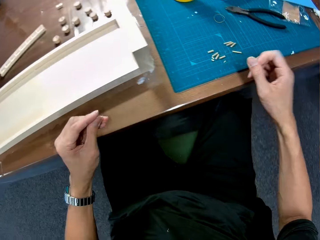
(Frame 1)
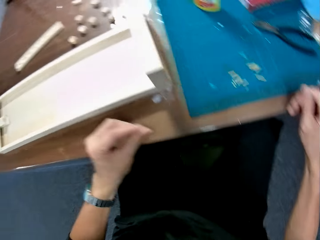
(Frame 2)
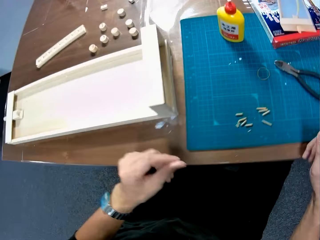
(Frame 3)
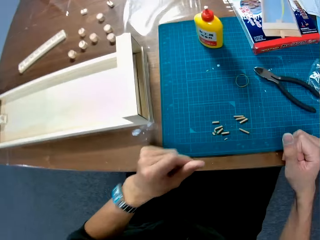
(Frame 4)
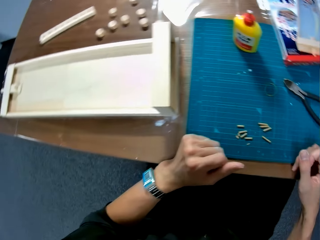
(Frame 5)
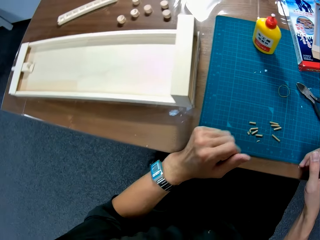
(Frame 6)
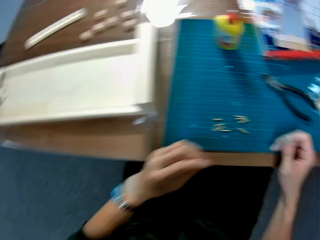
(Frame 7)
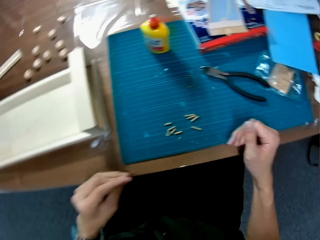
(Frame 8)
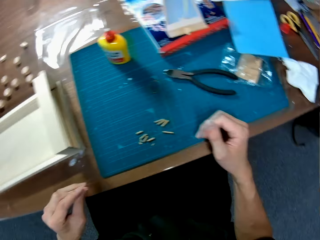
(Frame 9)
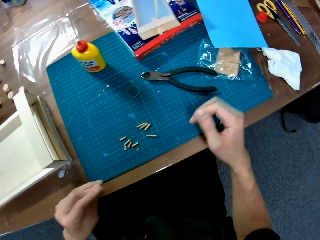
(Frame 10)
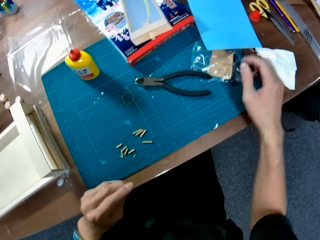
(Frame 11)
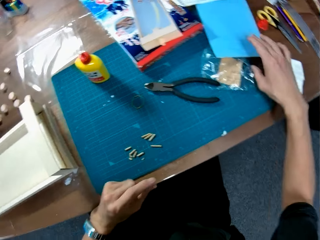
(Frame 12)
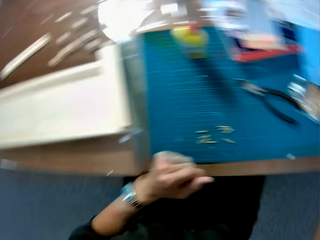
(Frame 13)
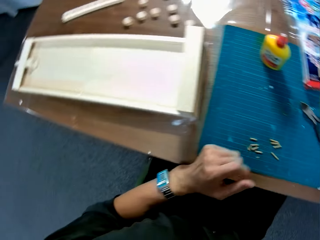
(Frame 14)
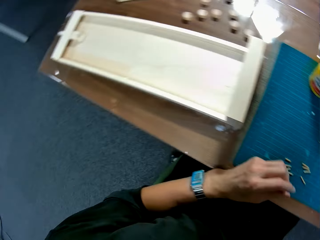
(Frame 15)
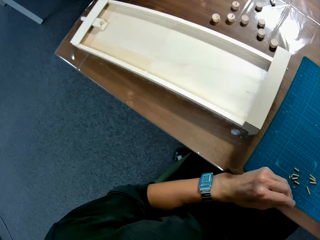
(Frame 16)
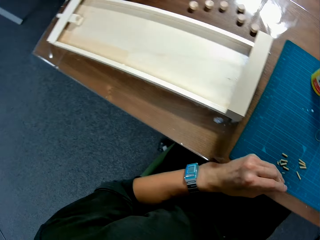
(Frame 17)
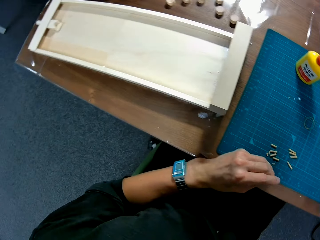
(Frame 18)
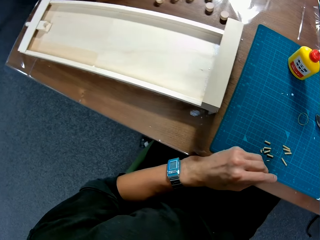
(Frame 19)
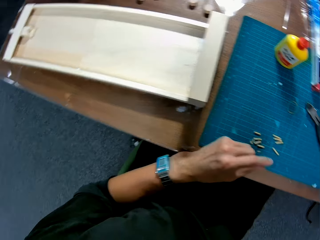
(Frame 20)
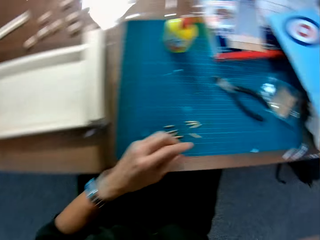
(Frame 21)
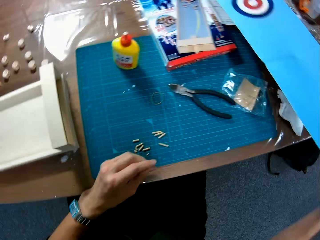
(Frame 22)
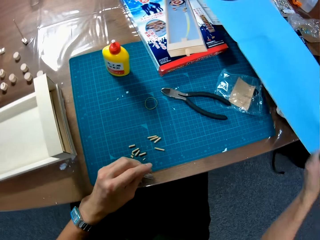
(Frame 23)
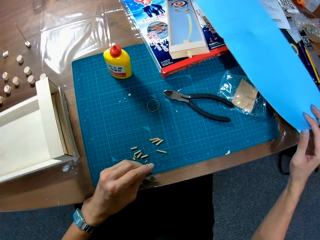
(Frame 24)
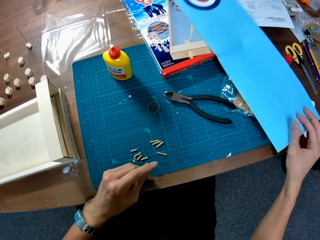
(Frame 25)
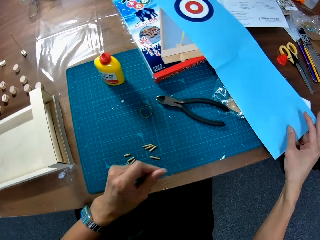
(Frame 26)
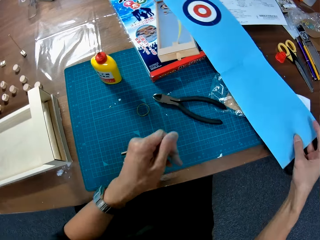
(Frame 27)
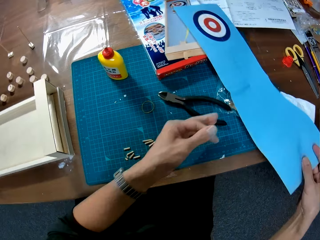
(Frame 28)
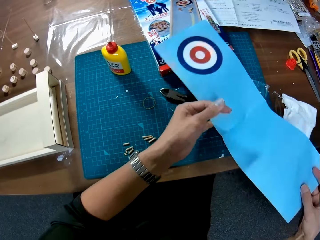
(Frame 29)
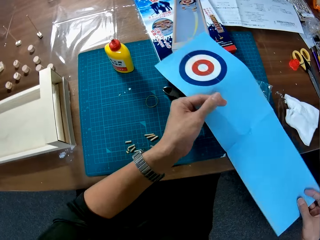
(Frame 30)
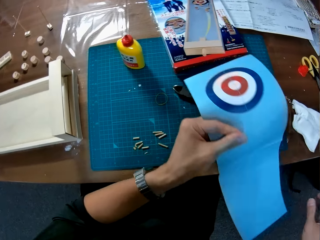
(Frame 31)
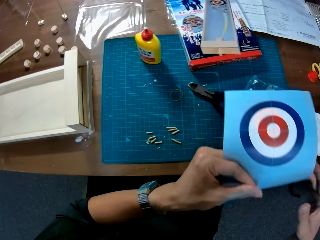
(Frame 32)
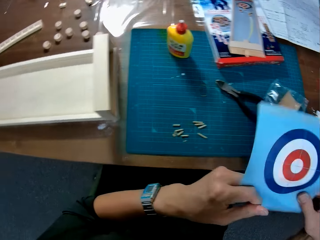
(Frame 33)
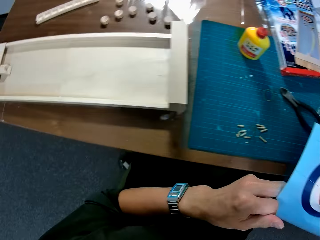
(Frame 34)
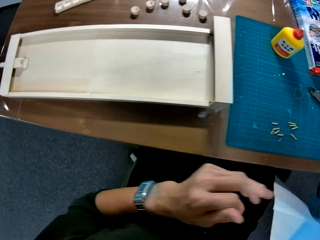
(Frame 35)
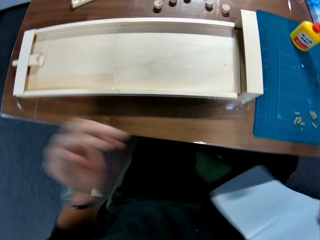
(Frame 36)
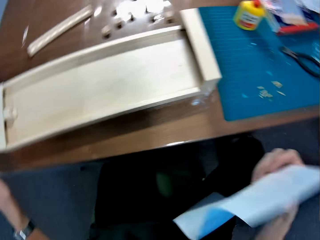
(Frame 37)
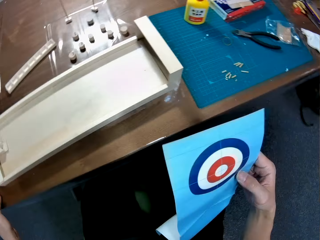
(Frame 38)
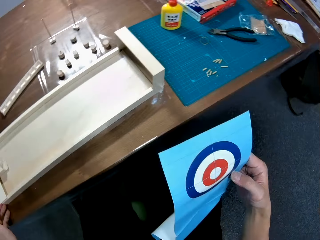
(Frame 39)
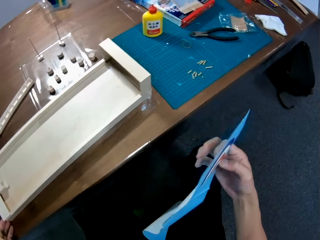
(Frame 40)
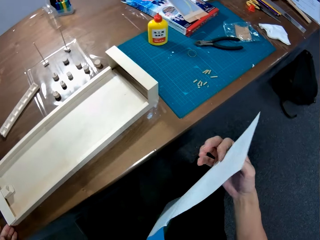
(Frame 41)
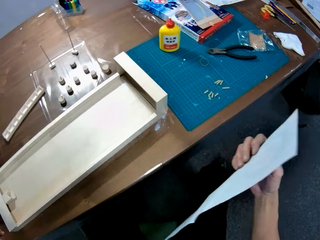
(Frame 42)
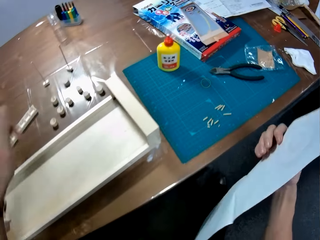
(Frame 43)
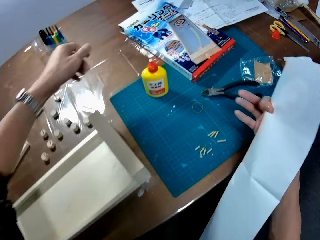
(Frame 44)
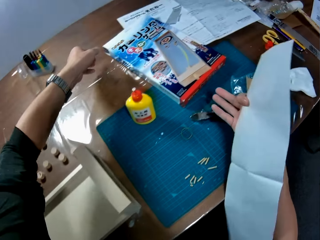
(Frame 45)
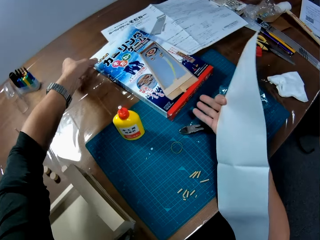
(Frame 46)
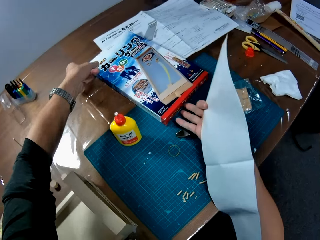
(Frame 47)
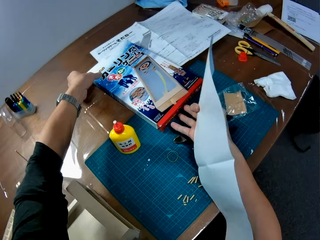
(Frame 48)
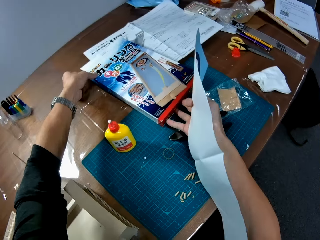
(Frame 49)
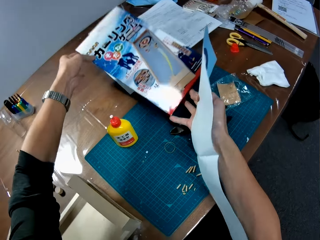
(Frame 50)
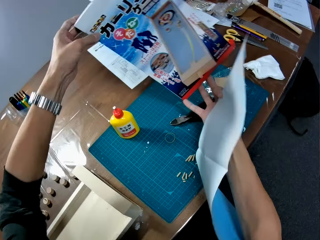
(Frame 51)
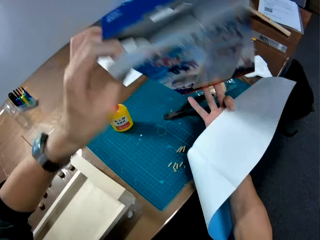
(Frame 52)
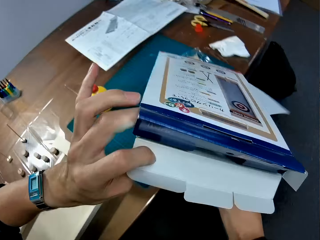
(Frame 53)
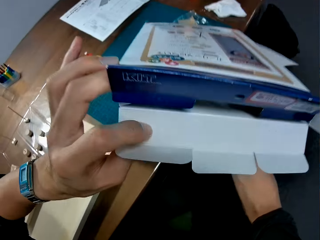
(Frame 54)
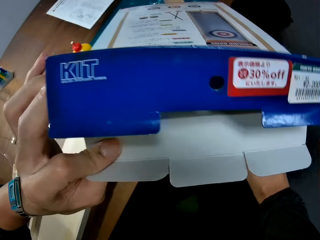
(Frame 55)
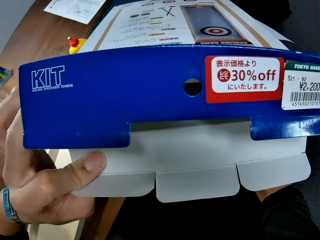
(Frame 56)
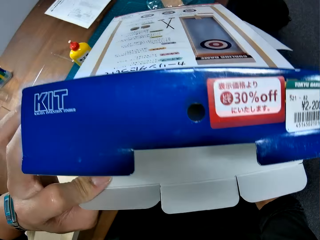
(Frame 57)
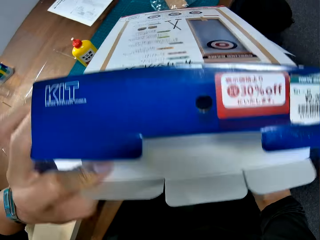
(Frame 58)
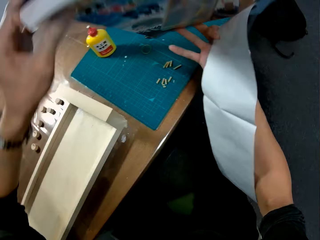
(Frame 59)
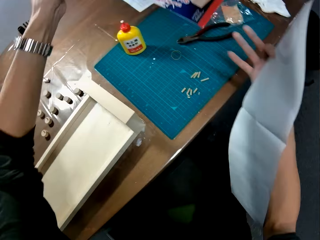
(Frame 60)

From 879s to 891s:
The camera wearer picks a manila paper or cardboard. They pick a carton or art box.

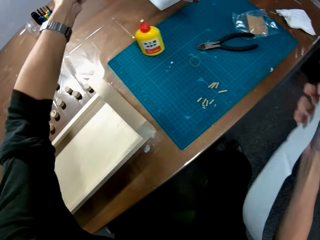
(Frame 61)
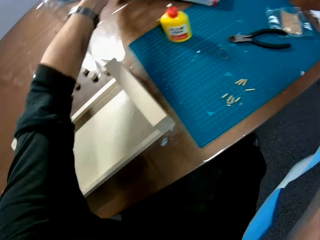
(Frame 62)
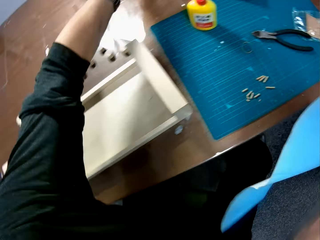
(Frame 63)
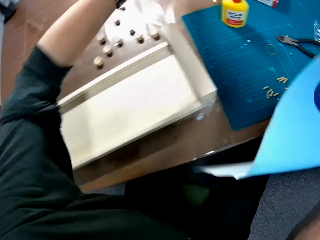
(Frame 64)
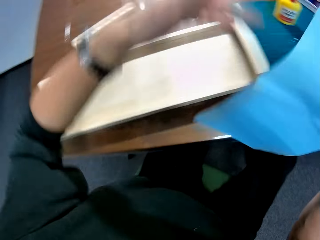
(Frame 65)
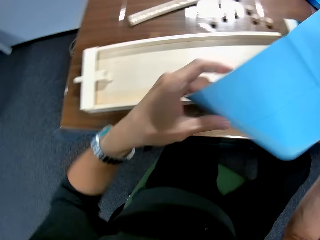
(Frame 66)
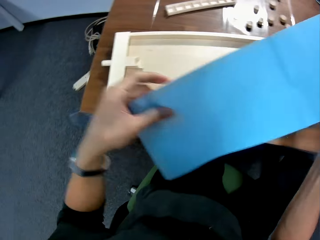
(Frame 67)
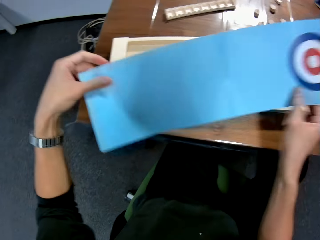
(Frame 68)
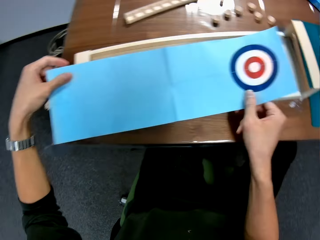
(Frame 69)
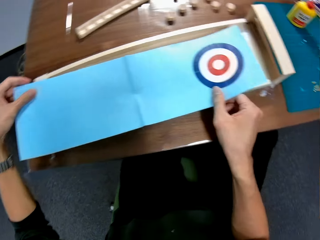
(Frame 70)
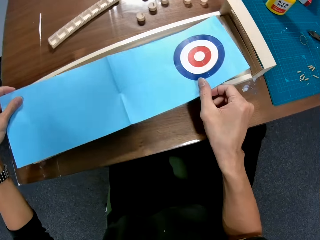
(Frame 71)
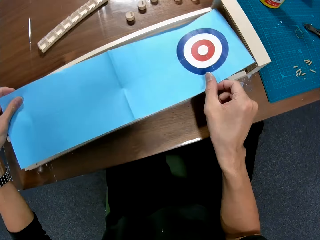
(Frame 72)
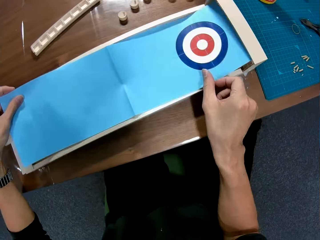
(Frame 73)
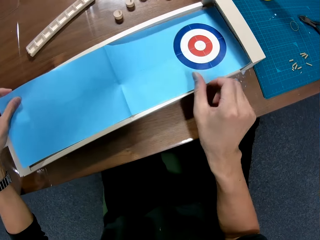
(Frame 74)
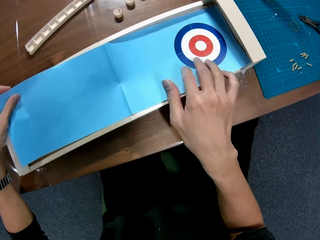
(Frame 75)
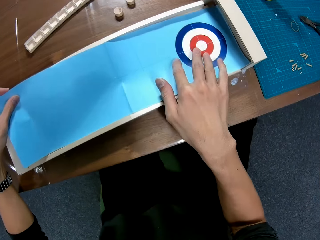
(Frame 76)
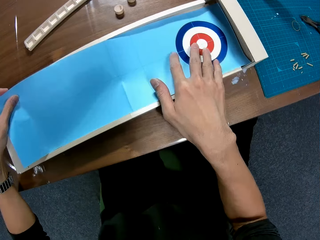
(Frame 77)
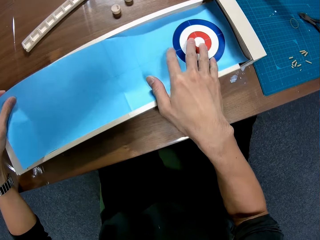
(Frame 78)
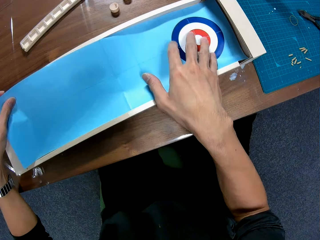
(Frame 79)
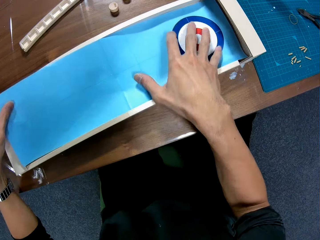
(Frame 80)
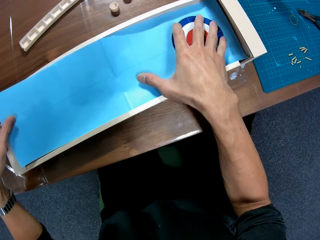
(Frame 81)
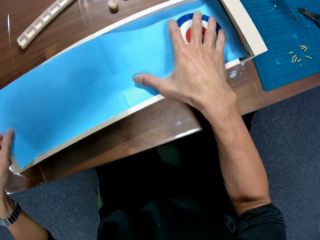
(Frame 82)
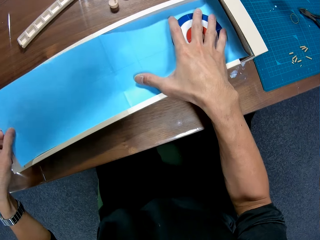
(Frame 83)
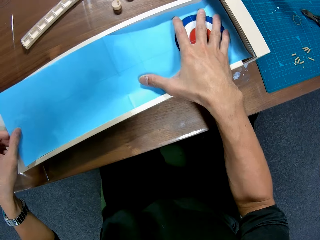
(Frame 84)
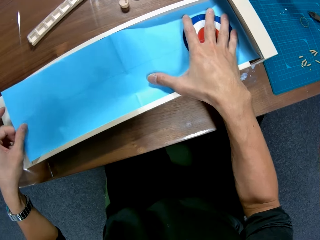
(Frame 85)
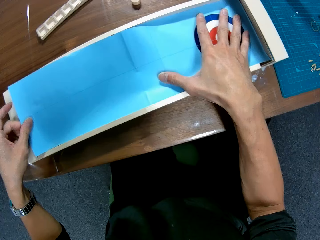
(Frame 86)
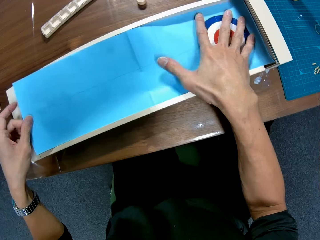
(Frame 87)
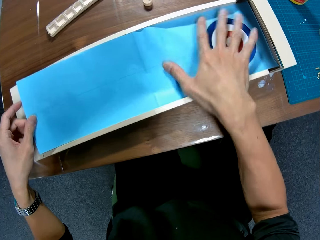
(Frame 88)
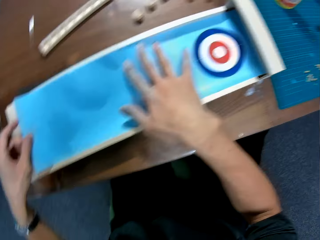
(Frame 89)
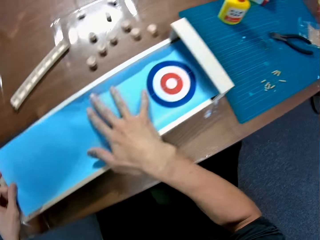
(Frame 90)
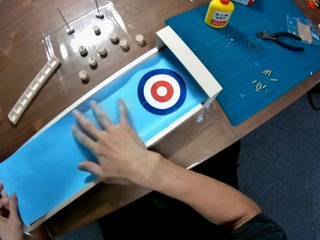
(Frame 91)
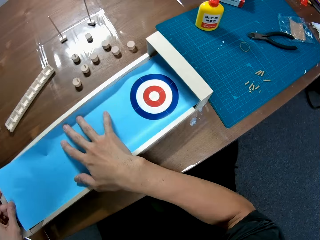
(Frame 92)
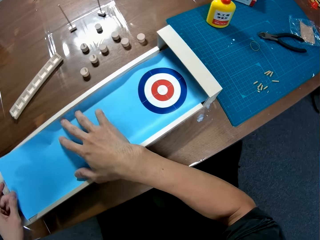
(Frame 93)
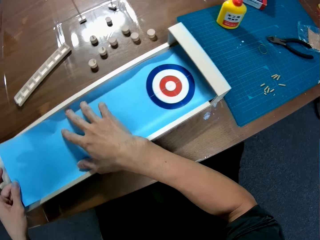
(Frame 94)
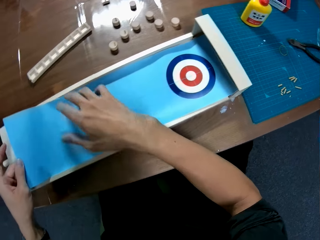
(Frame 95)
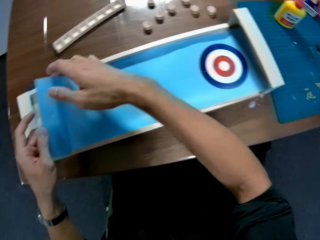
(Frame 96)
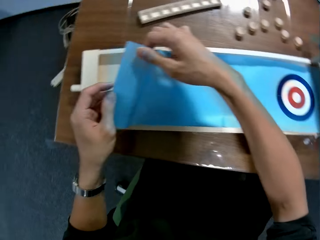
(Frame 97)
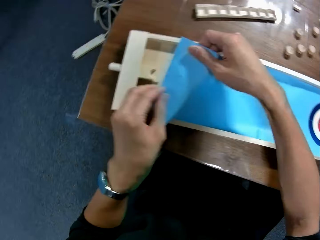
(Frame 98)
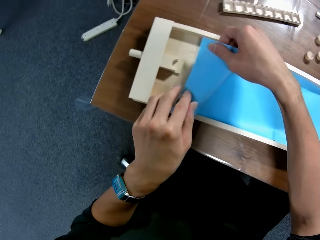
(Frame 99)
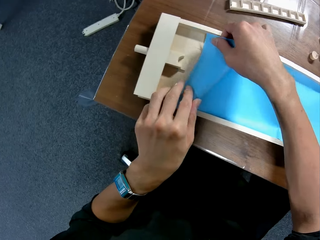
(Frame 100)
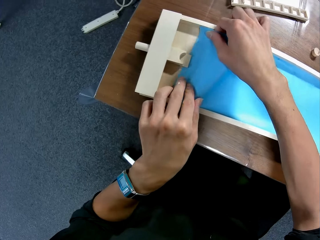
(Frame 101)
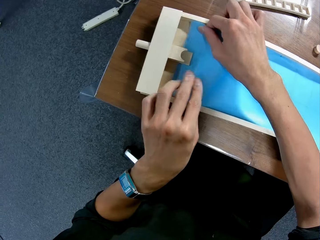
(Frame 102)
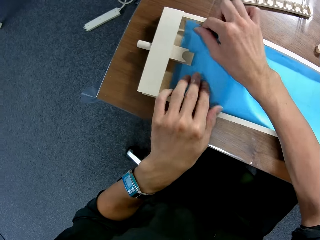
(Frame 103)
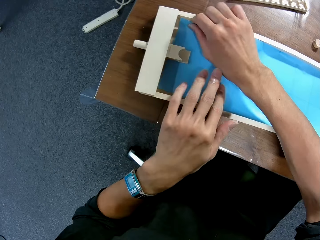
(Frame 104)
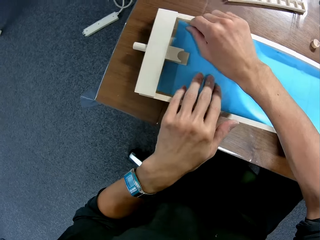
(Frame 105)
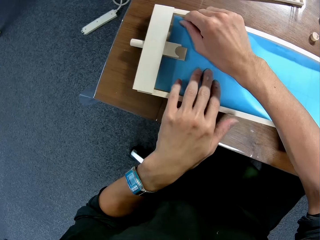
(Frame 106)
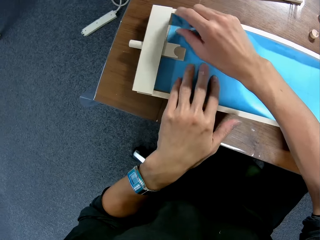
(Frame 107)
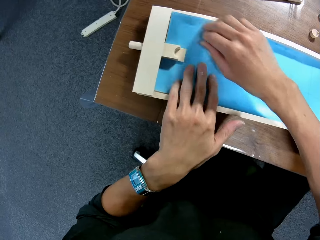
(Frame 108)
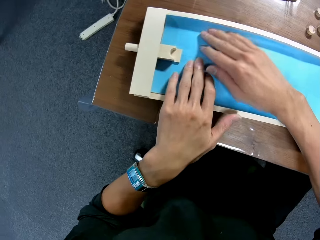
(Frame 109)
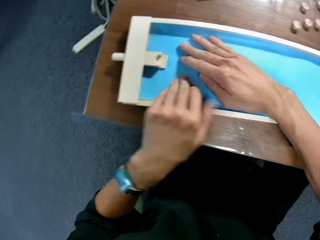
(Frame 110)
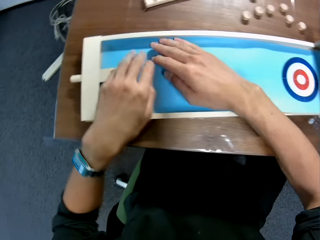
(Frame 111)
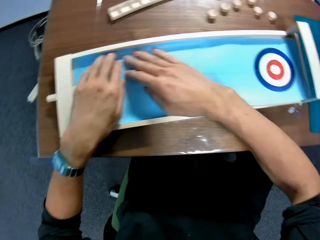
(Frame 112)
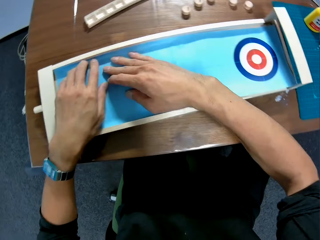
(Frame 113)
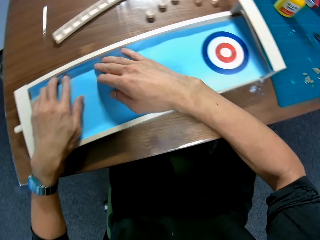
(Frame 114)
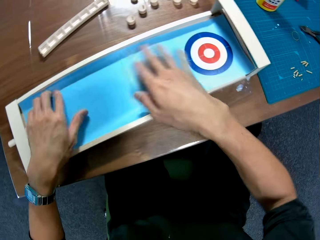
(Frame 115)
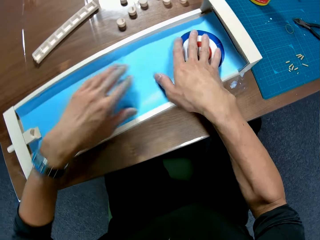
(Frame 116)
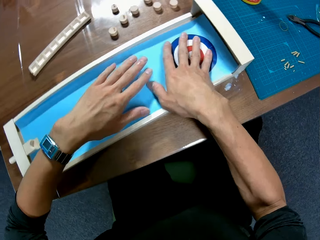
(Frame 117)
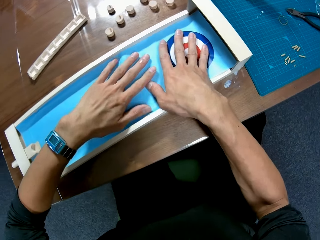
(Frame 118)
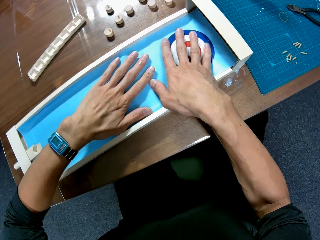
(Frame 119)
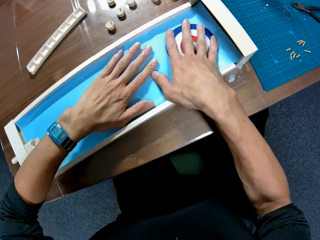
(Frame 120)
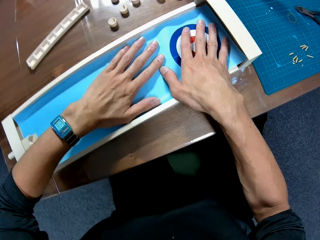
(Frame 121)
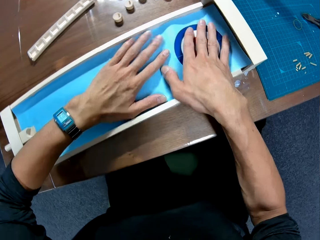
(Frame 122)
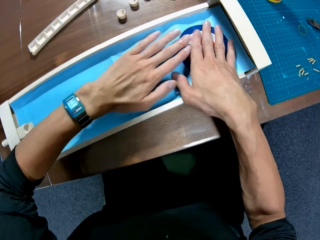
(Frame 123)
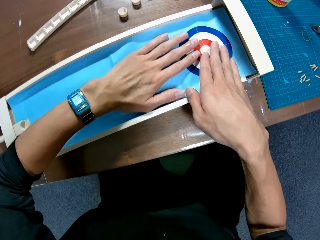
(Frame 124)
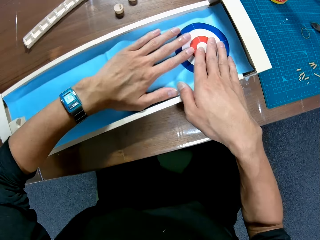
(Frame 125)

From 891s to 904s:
The camera wearer drops the carton. They return the art box. They attach the cardboard to the assembled pieces.
